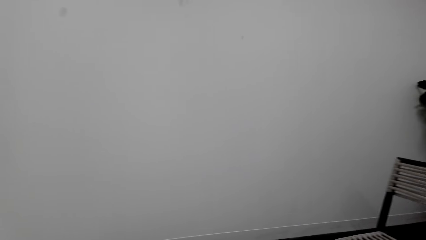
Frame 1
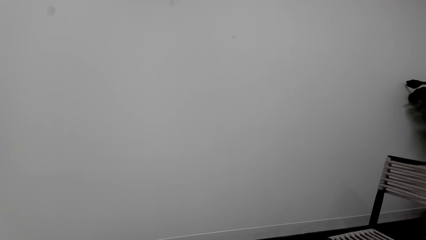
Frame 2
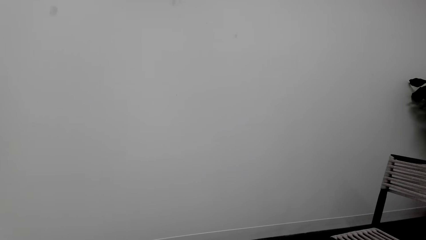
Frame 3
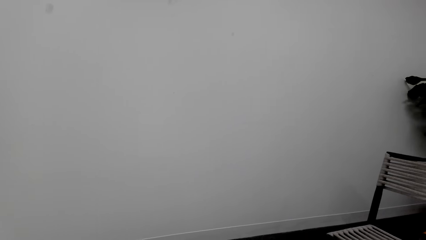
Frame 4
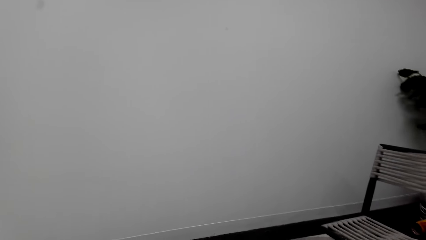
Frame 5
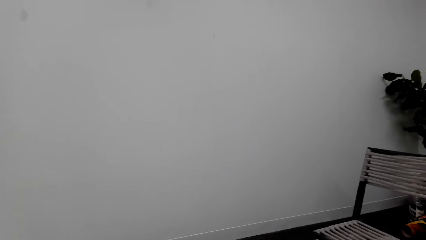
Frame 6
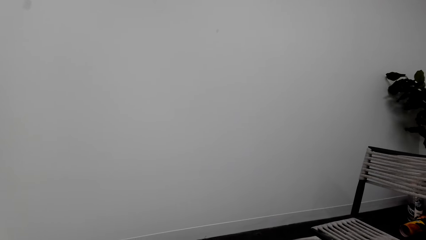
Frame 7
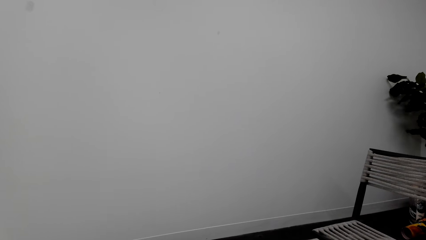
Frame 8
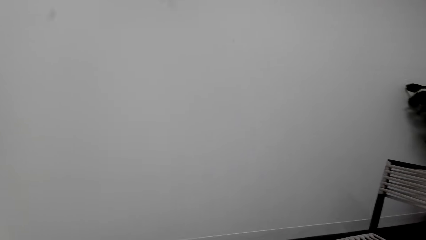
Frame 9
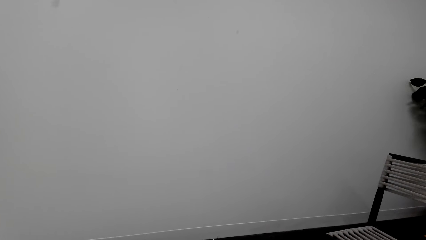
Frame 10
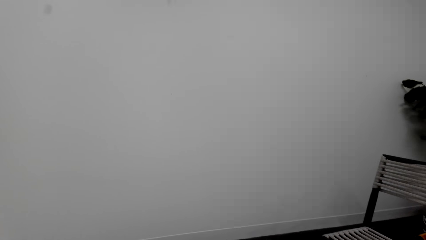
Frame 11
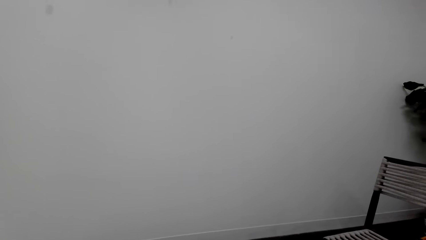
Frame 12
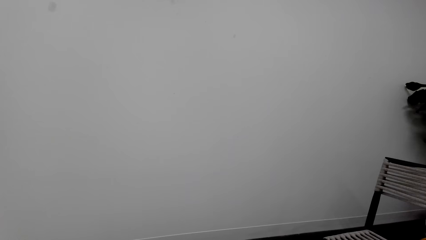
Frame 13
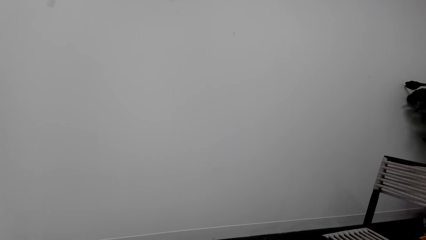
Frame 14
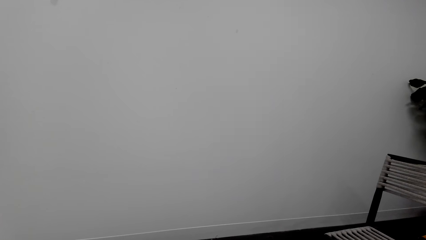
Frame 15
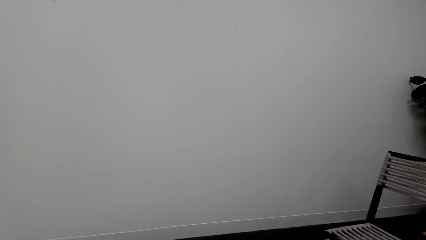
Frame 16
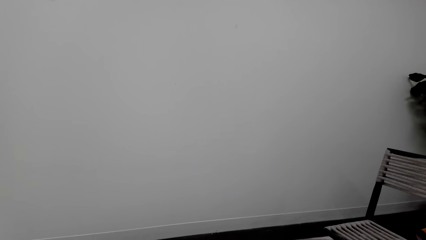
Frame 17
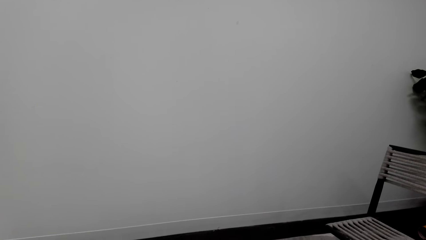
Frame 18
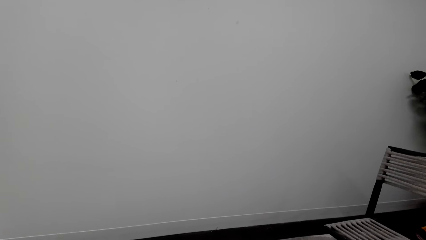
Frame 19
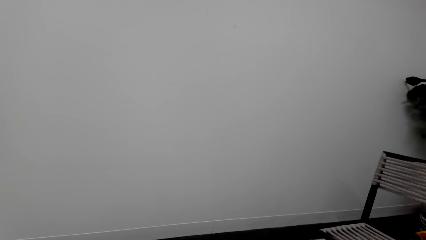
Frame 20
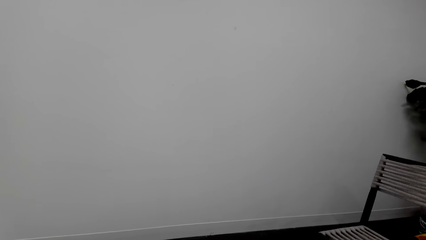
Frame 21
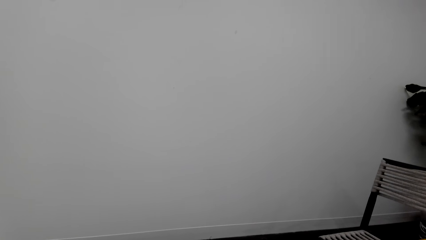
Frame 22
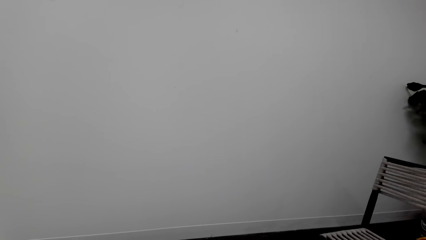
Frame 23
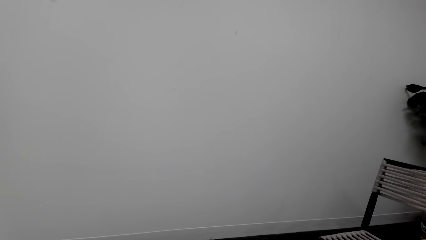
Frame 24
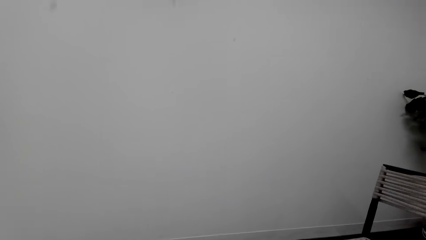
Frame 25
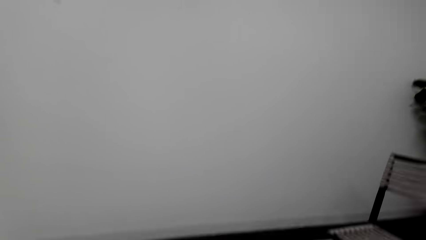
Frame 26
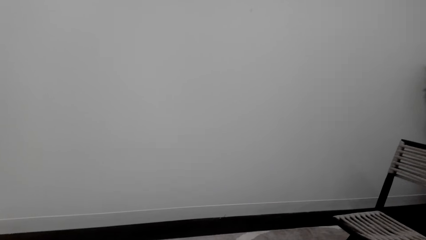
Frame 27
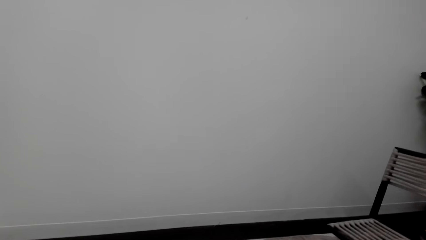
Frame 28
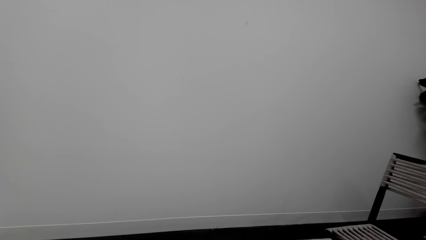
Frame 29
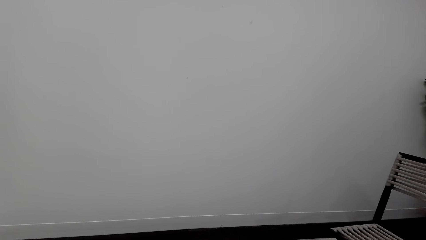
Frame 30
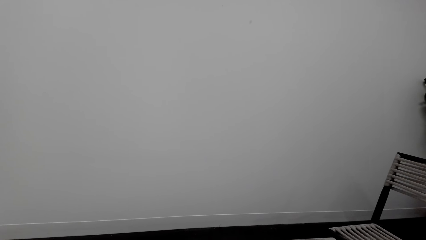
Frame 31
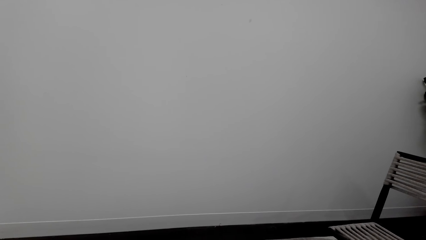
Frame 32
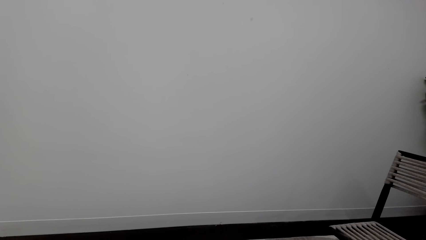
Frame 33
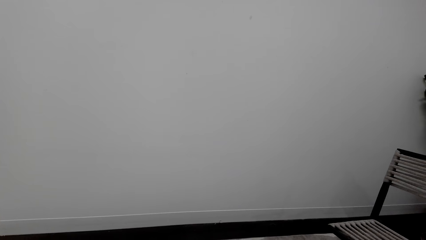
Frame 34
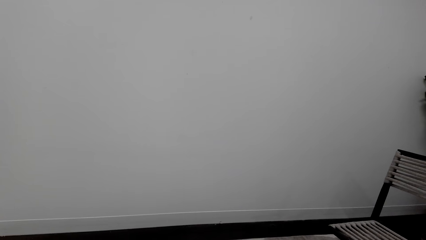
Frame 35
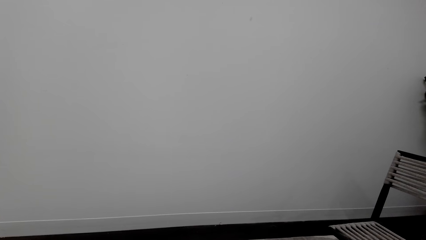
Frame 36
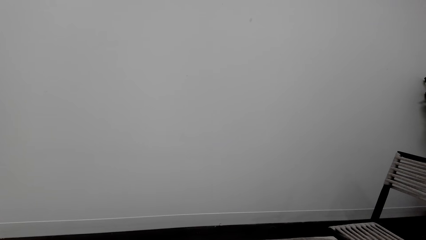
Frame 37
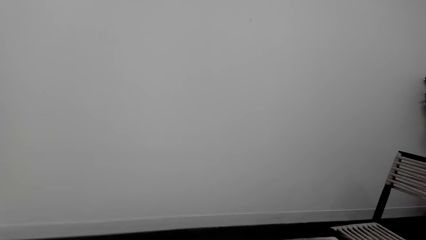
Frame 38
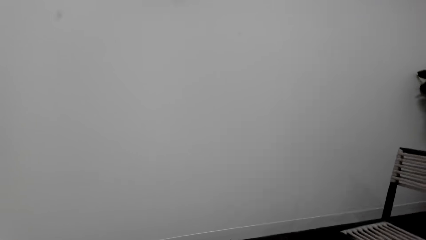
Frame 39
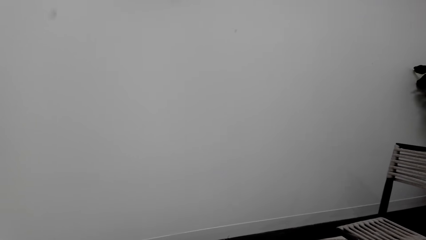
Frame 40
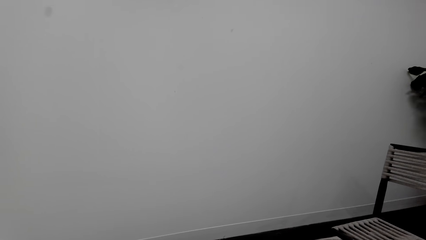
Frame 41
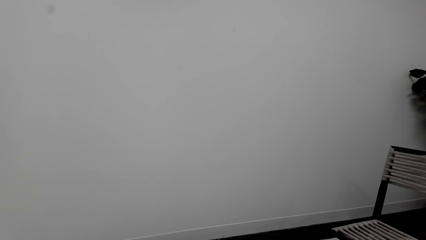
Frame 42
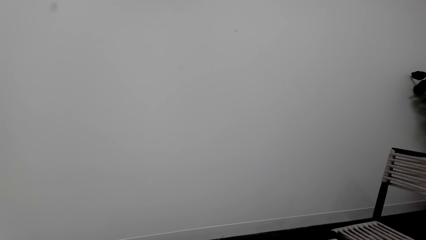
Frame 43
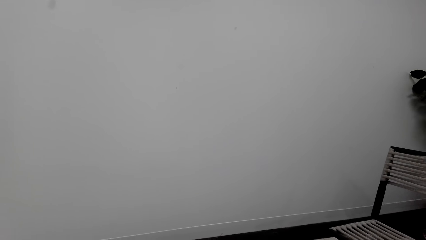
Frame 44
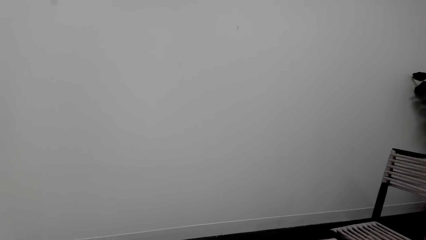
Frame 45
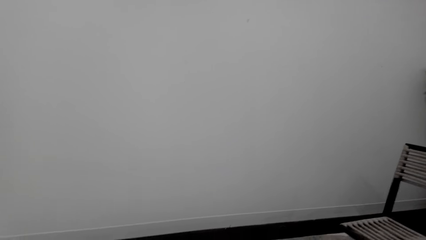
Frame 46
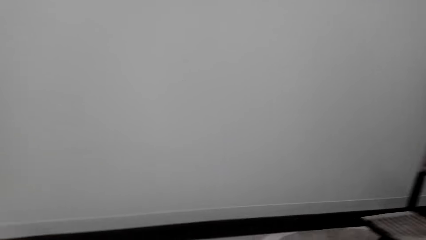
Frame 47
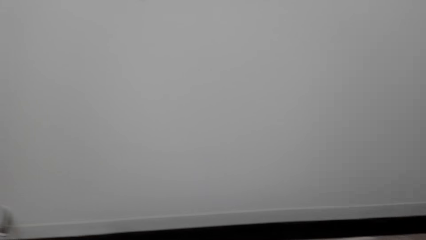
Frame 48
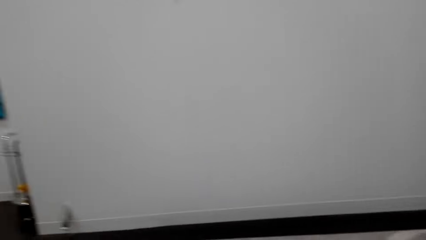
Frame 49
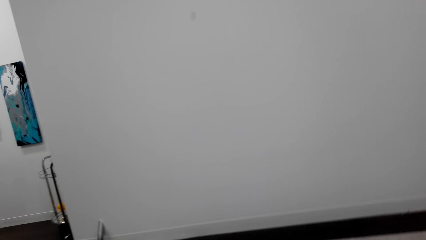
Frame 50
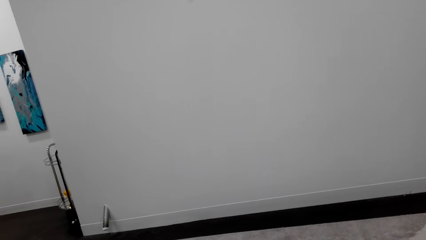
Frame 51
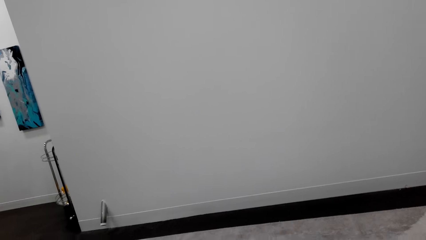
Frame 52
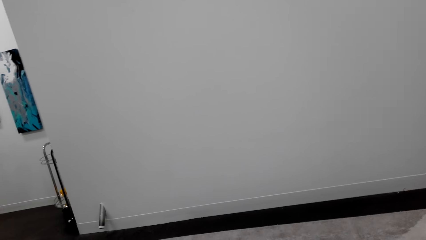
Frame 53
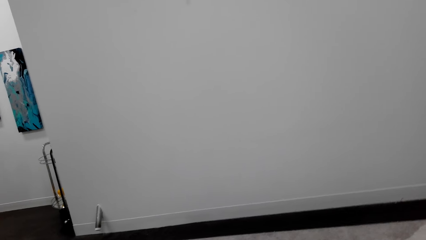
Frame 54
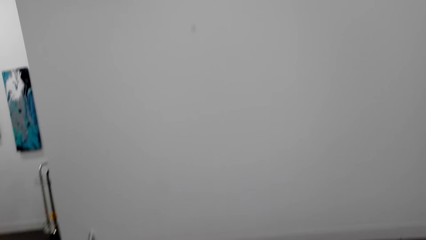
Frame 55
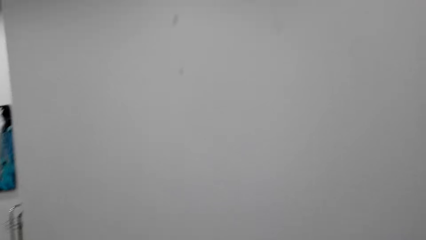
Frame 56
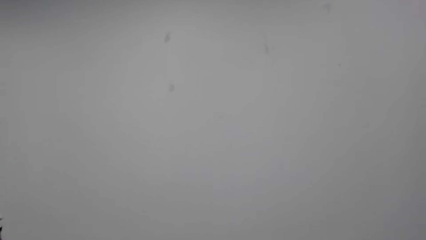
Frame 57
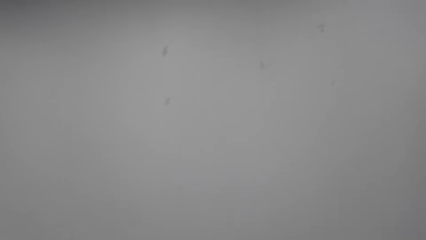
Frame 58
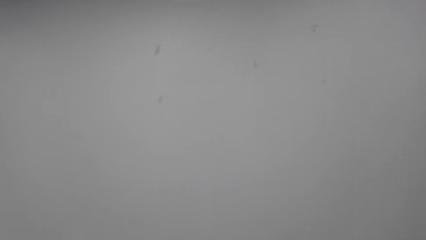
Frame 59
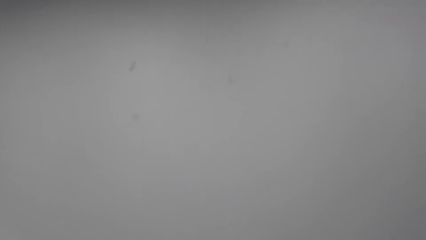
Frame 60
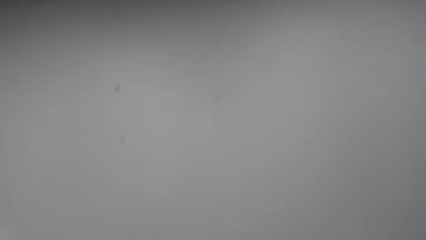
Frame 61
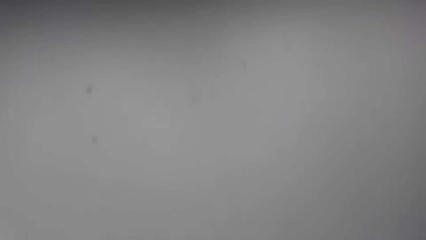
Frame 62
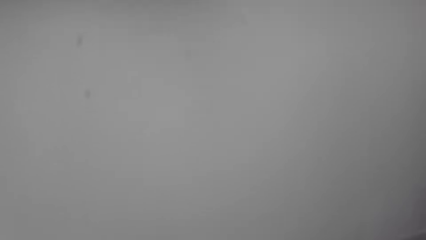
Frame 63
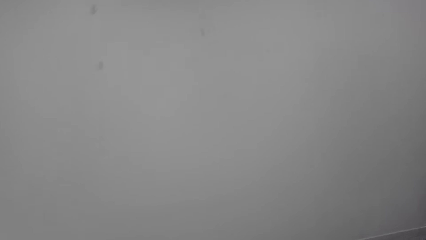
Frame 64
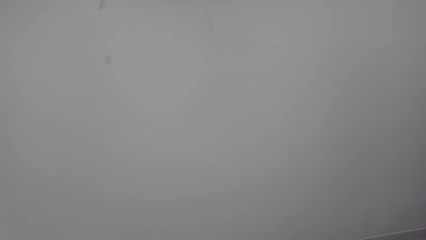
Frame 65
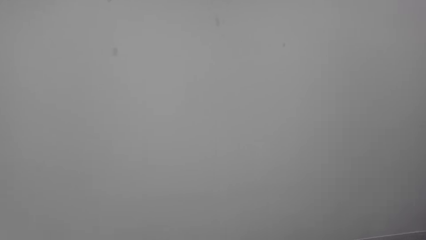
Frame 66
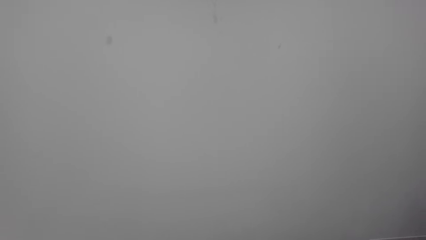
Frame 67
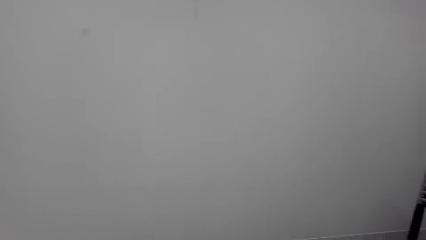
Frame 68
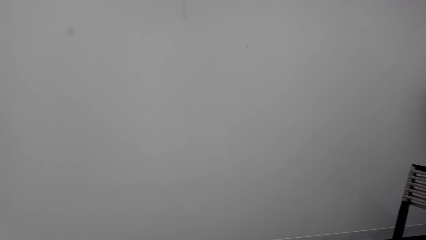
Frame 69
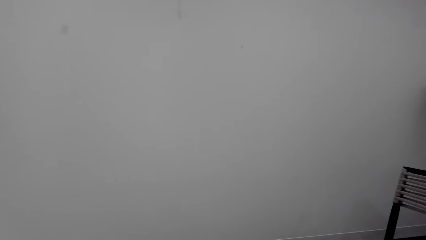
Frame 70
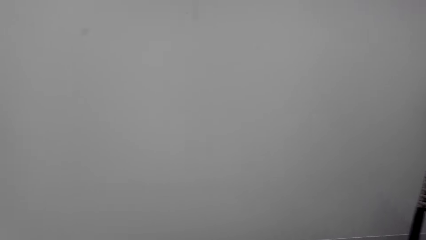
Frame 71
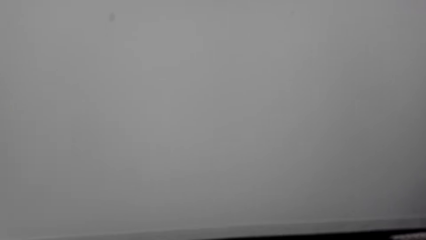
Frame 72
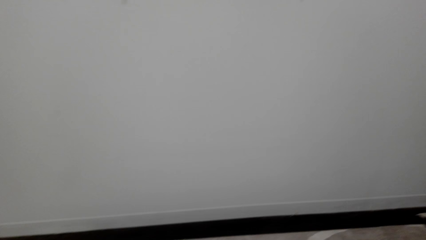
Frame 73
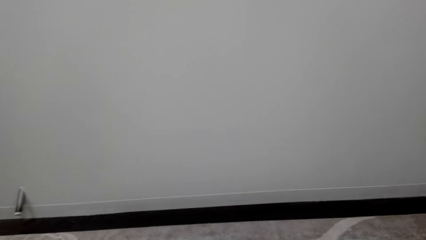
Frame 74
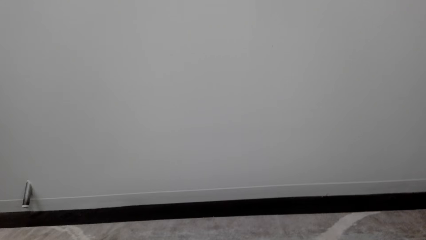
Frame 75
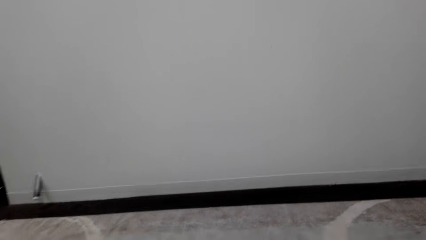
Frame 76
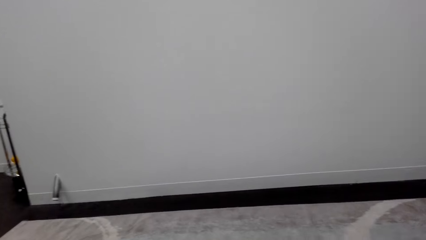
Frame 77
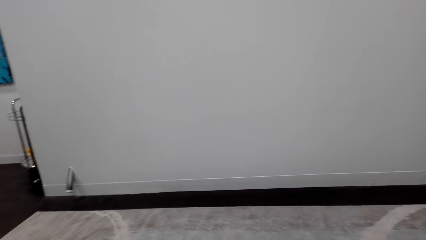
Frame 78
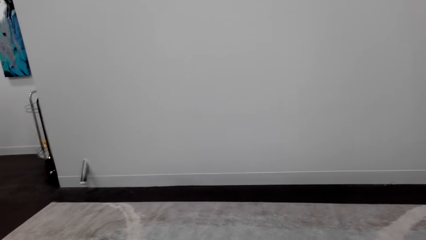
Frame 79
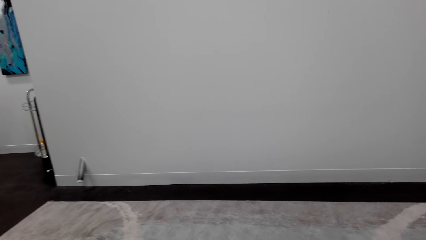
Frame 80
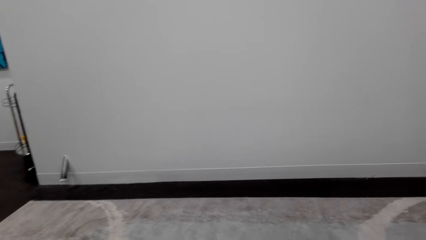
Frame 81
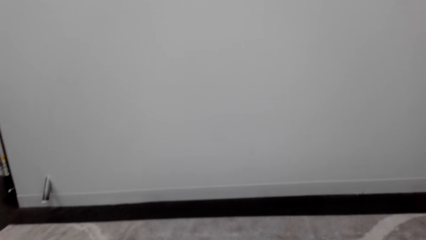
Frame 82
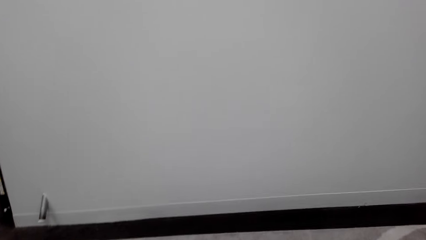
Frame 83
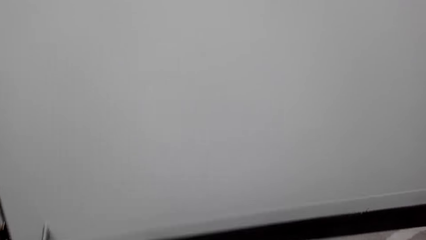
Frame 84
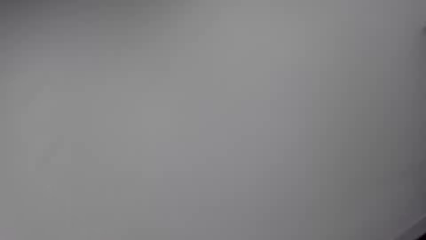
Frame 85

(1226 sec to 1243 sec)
The camera wearer talks over the phone. They look around a room.
